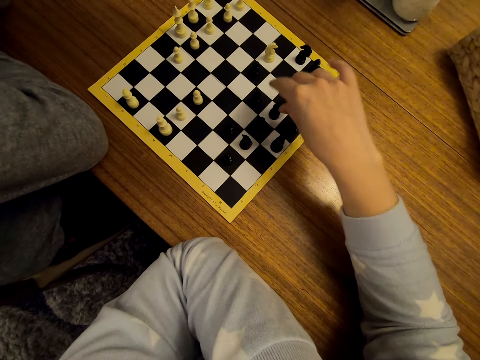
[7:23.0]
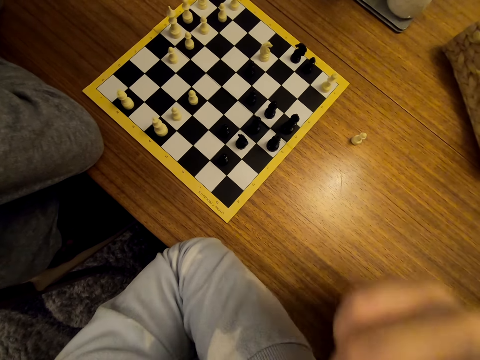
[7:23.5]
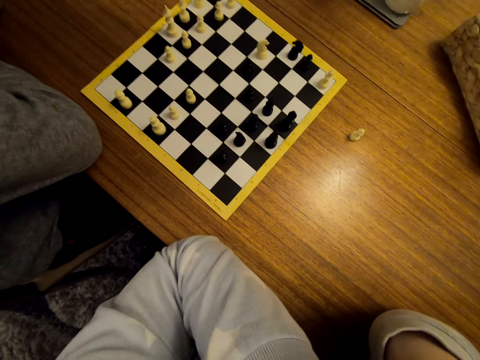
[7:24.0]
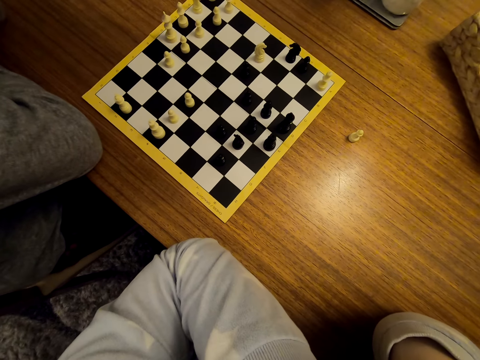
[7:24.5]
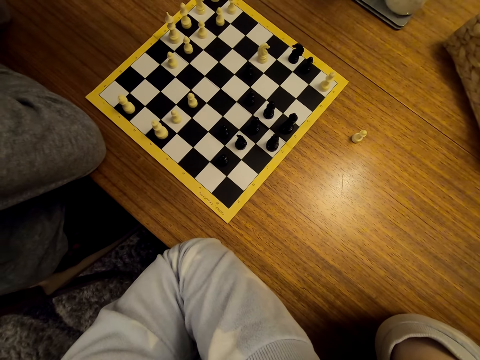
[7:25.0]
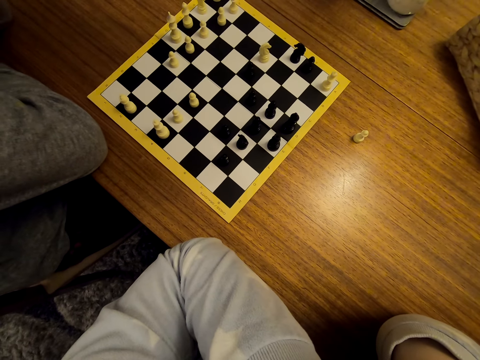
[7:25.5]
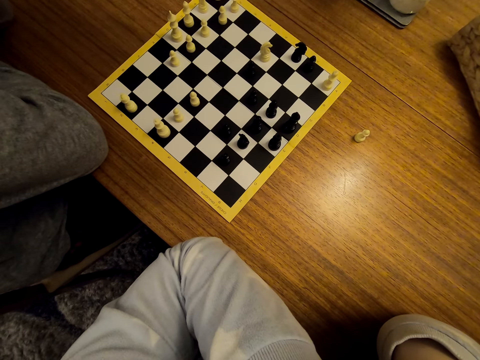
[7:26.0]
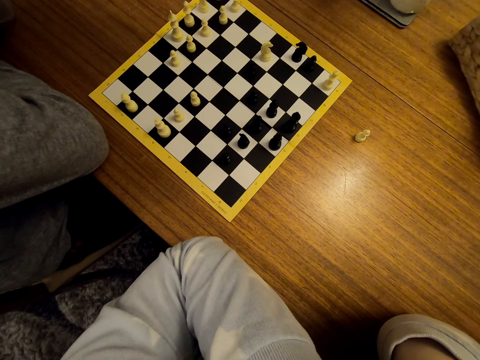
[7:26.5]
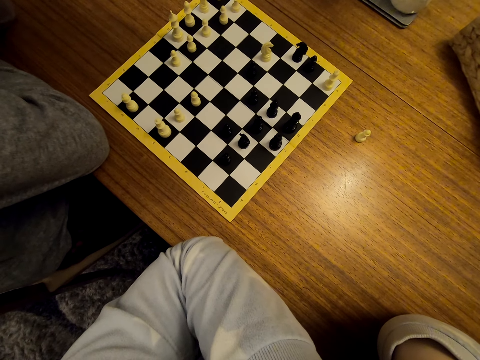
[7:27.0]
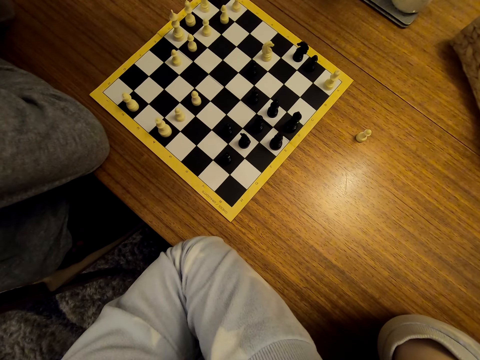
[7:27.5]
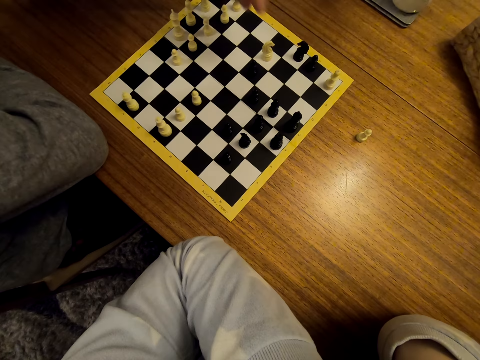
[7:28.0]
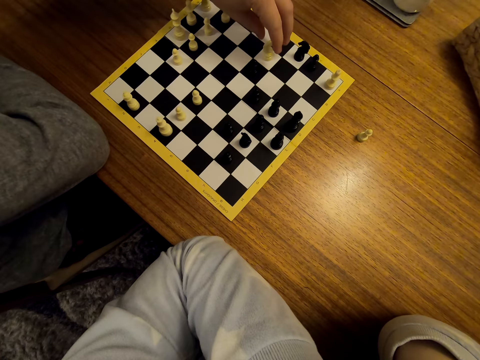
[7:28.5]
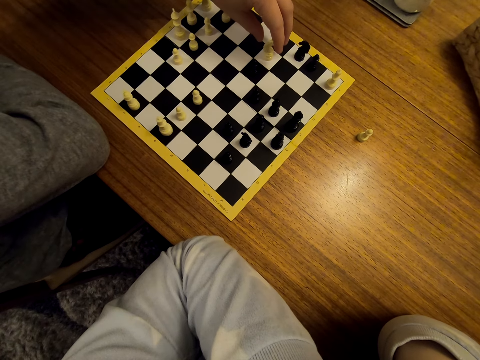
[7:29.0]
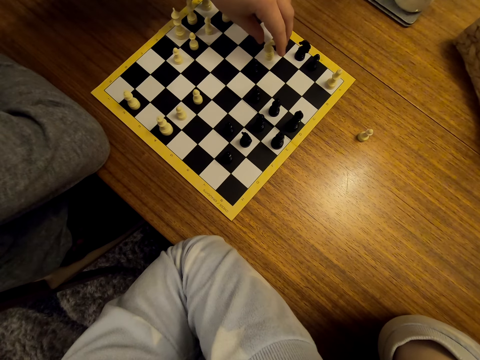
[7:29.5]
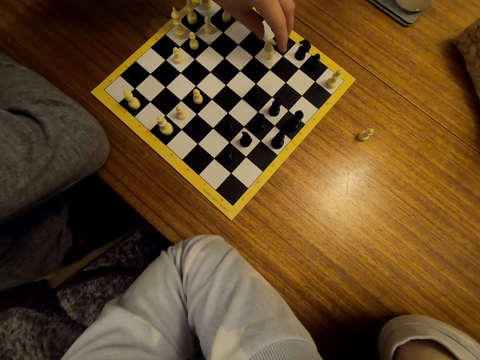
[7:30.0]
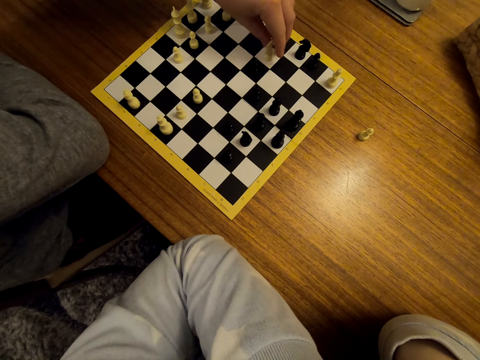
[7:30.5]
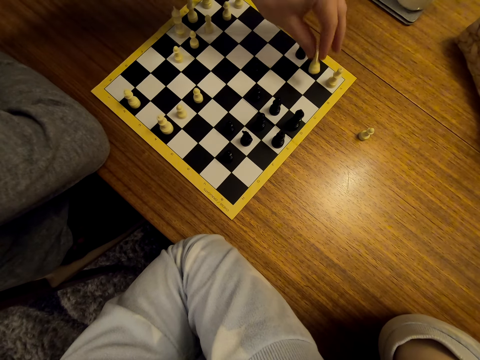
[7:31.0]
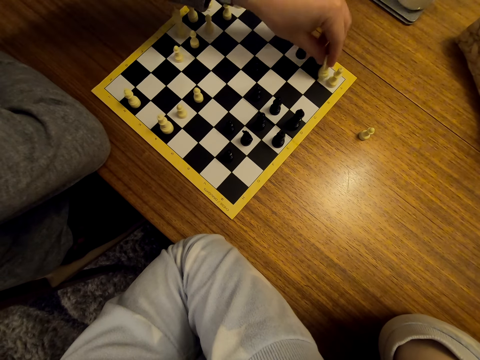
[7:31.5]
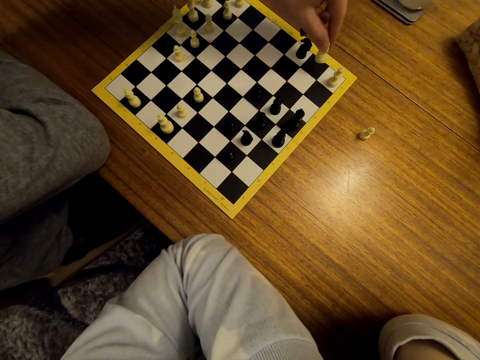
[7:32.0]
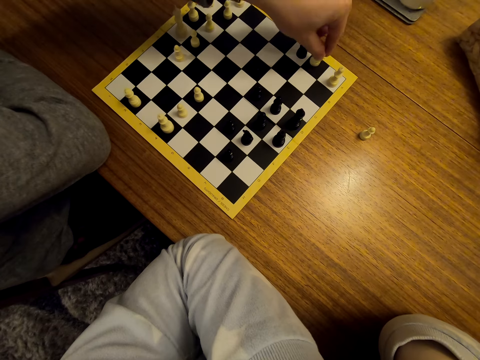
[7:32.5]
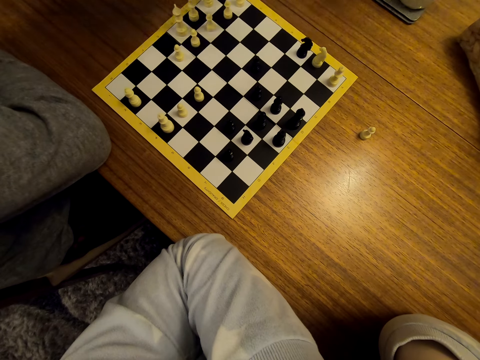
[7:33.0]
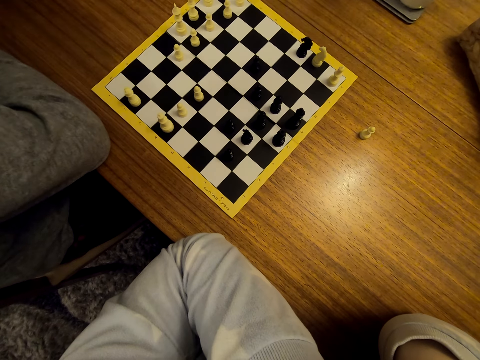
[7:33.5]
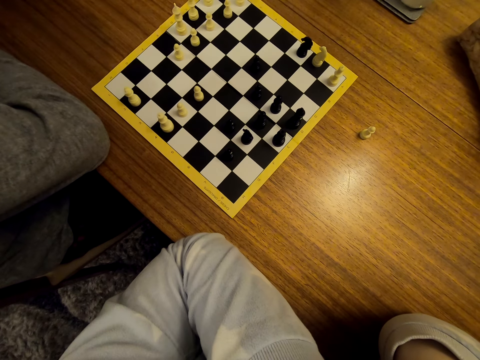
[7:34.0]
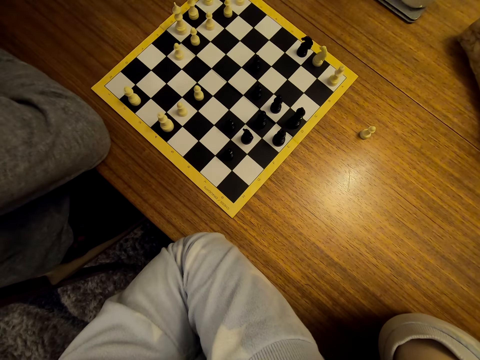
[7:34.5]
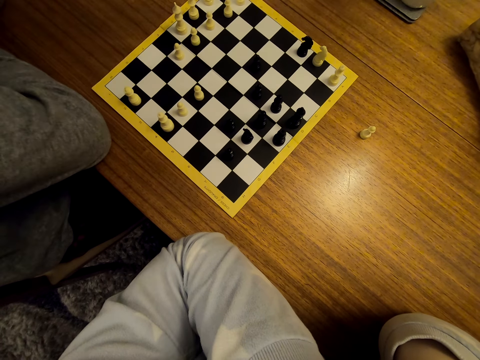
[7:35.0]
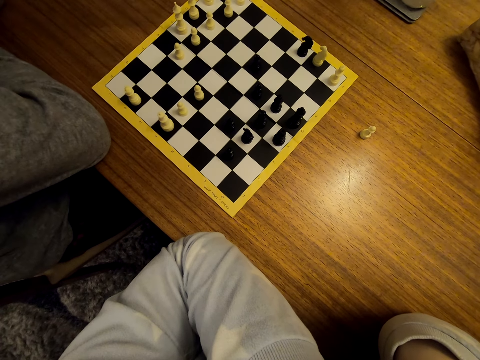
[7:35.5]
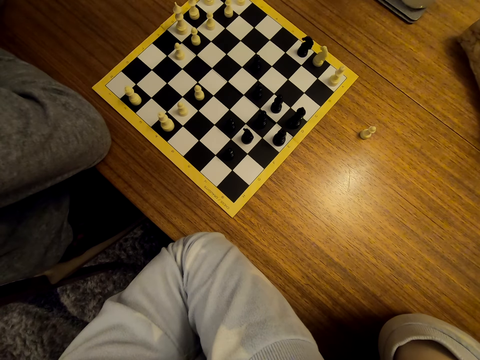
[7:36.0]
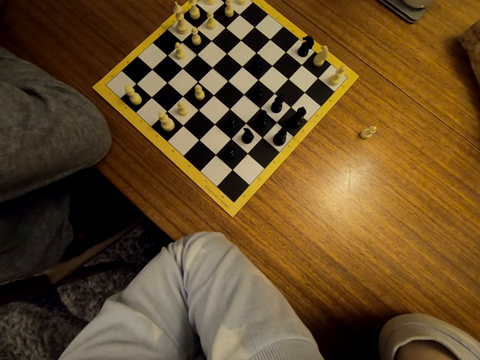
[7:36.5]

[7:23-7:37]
The camera wearer puts the pawn on the chess board. A man moves the pawn on the chess board. The man unhands the pawn.

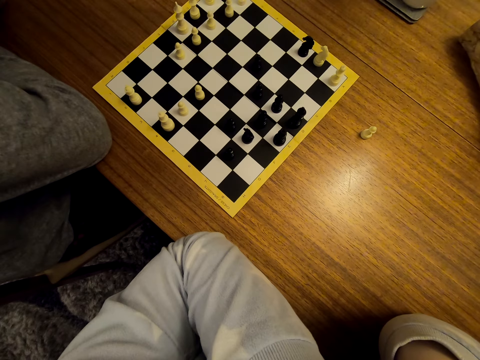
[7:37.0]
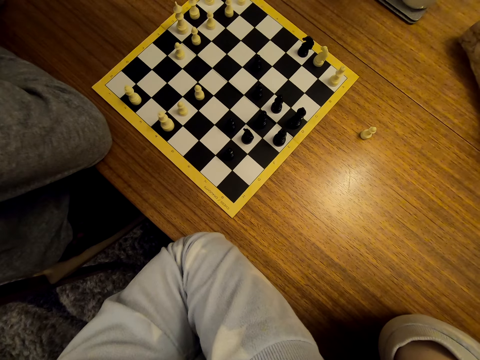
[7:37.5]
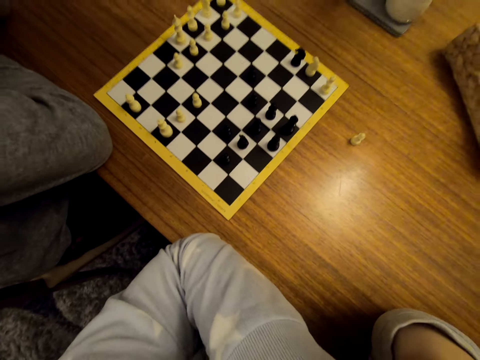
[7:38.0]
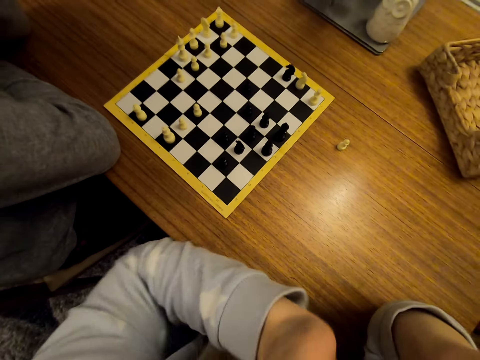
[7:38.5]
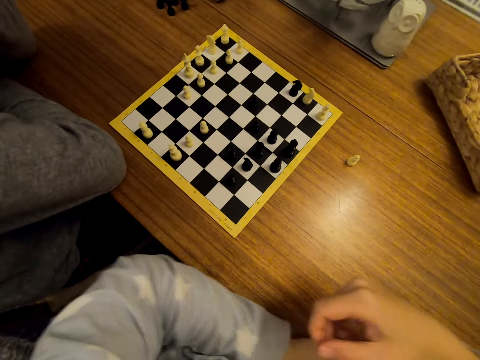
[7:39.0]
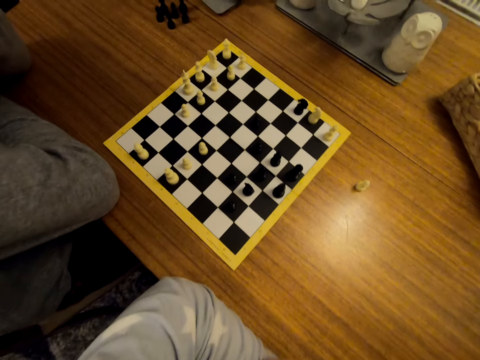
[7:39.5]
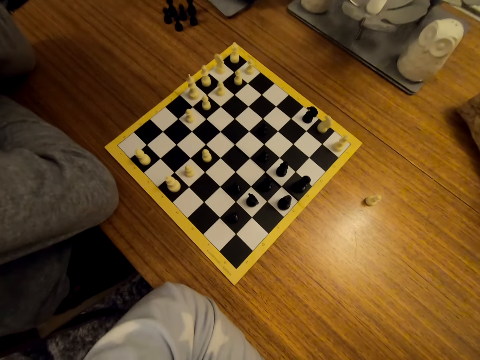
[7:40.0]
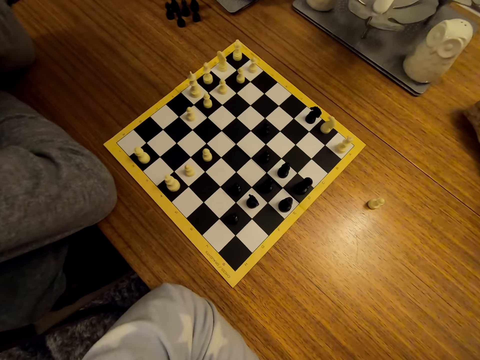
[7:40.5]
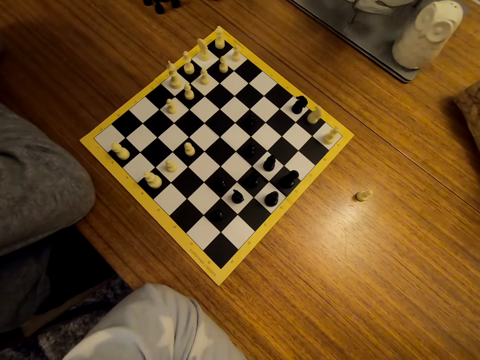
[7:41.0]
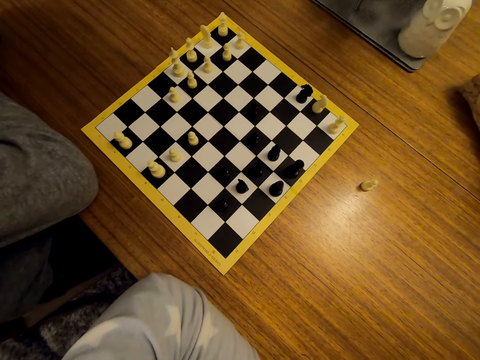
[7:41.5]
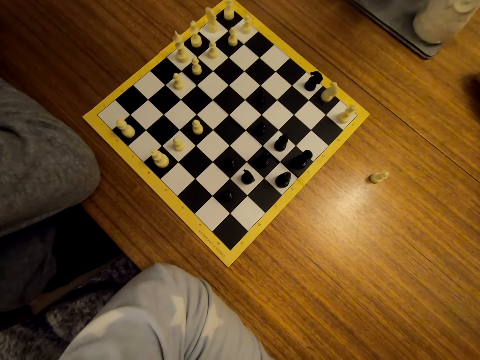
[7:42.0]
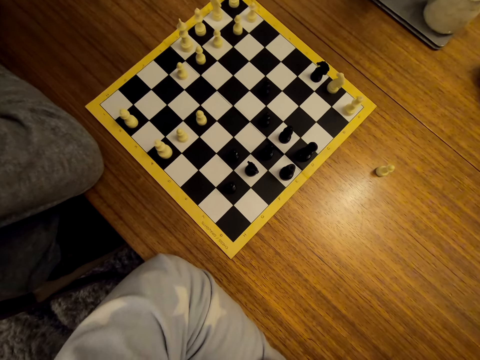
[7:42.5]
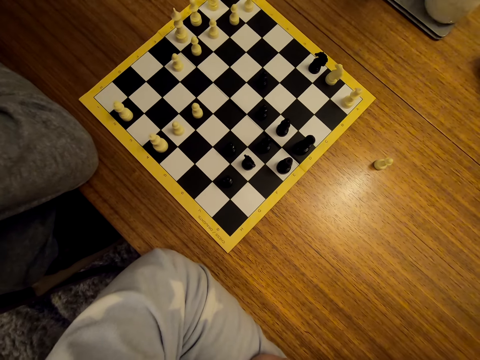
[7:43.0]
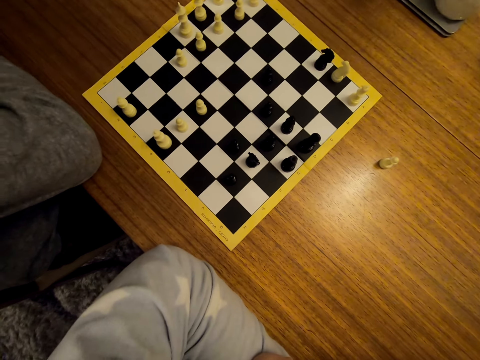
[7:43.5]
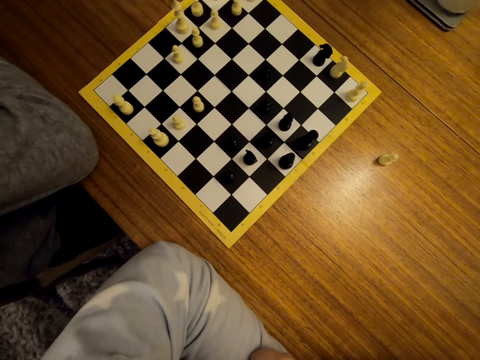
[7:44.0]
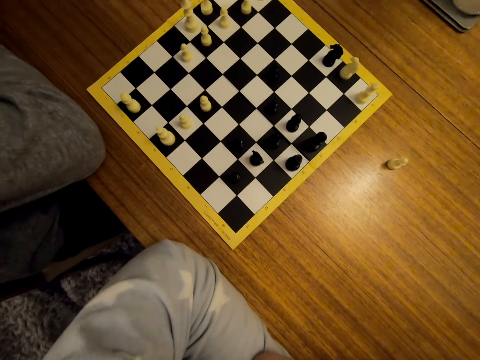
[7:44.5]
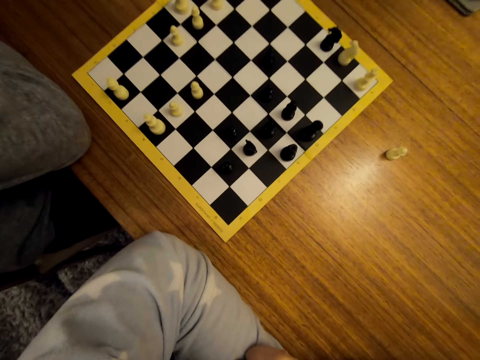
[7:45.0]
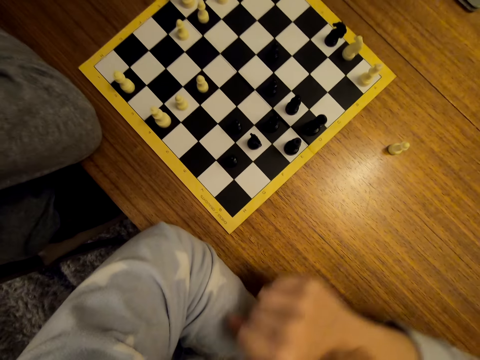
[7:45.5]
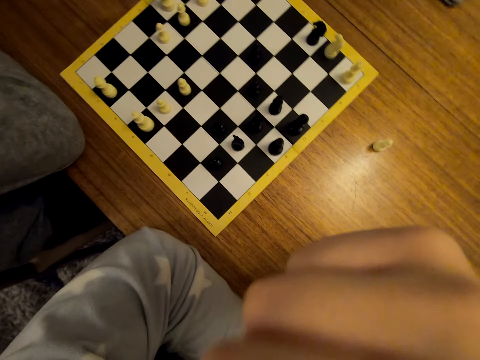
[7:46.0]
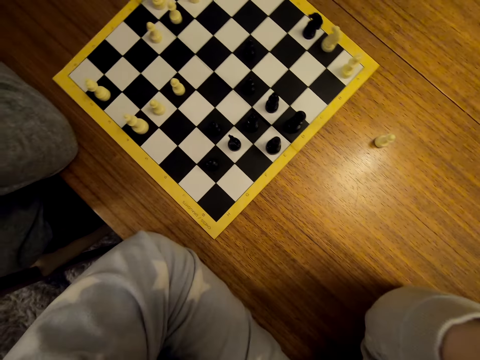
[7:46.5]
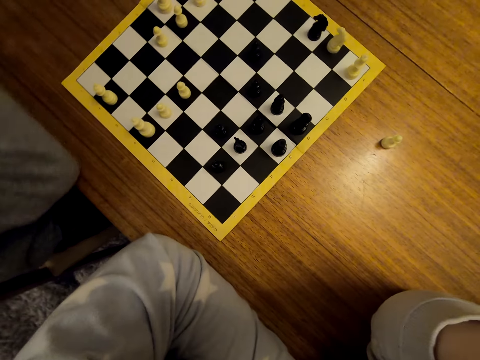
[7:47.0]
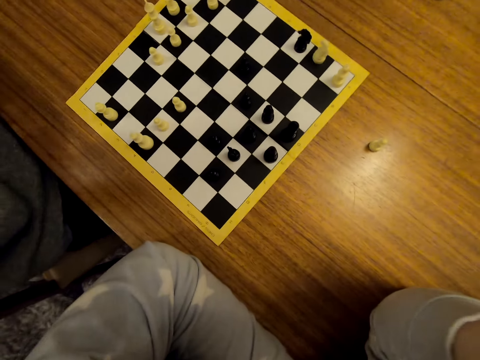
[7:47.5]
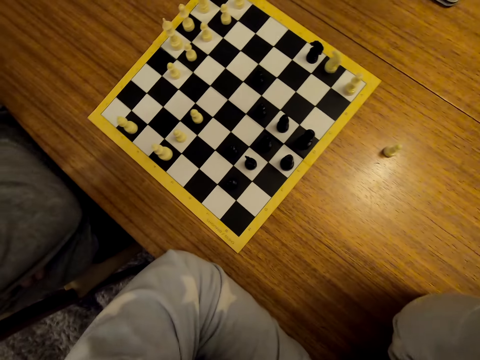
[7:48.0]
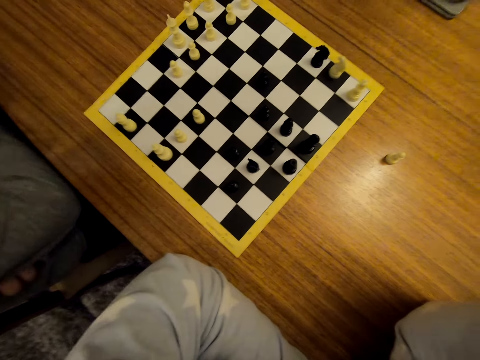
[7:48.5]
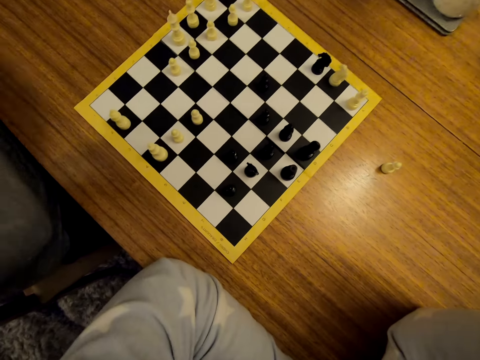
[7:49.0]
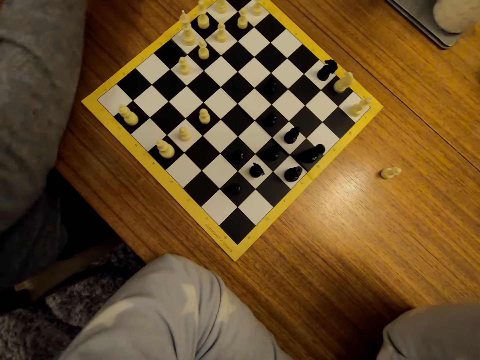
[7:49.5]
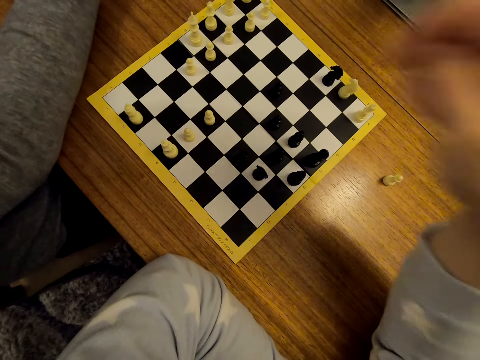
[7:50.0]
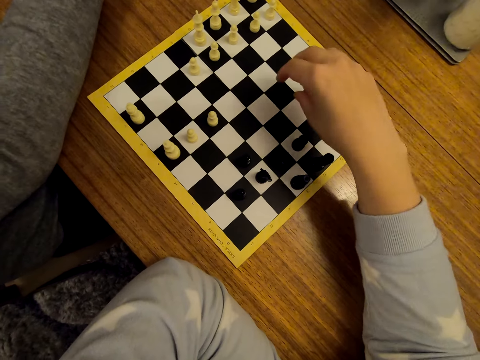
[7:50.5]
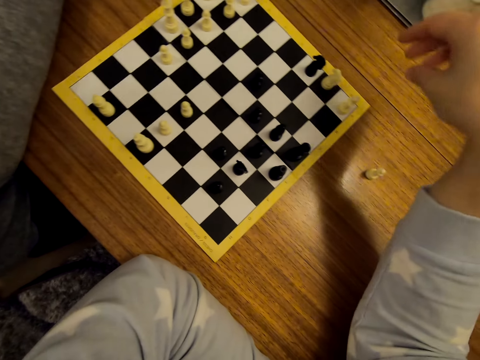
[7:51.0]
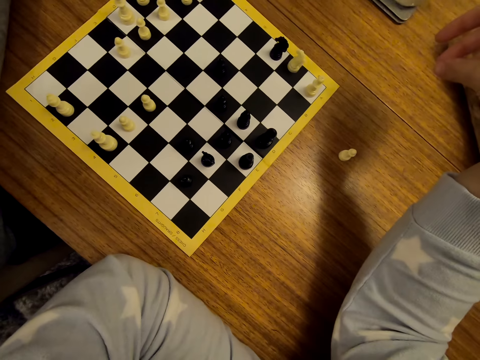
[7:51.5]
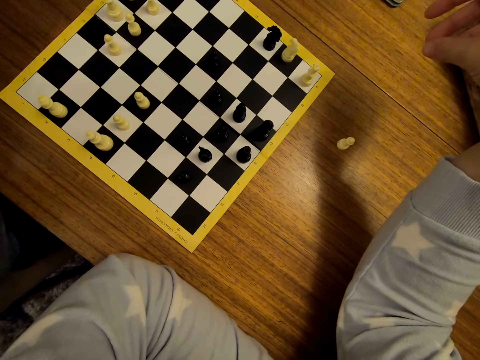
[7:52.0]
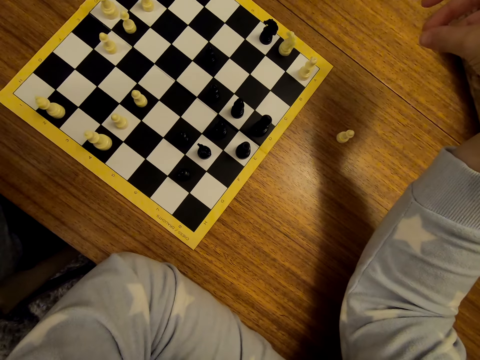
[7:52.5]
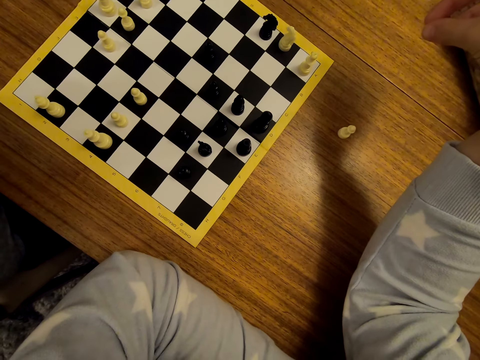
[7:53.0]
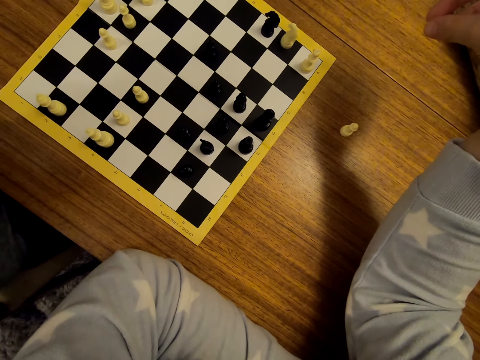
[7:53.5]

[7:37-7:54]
The camera wearer interacts with a man.
